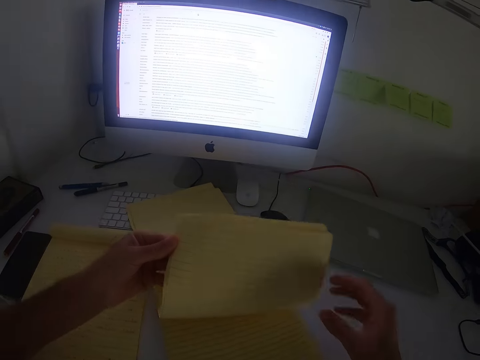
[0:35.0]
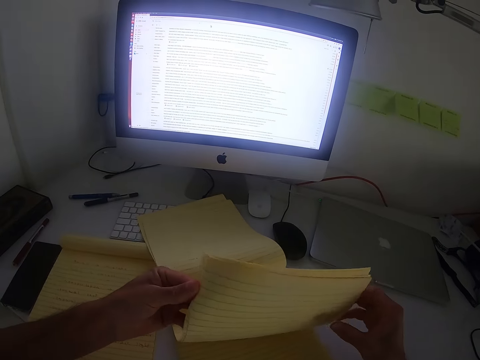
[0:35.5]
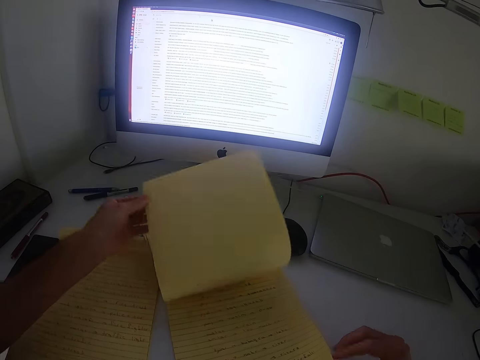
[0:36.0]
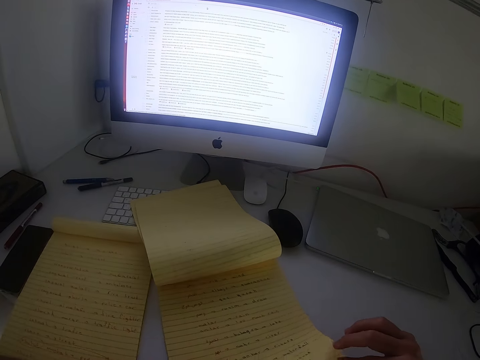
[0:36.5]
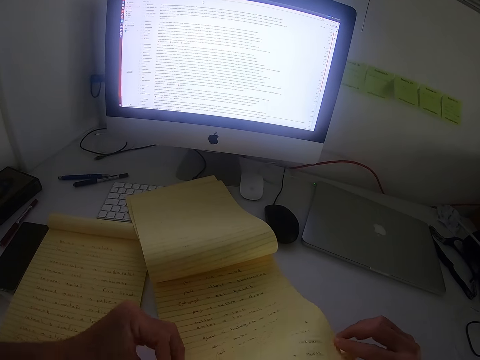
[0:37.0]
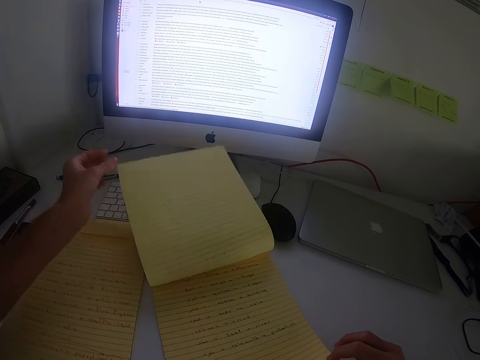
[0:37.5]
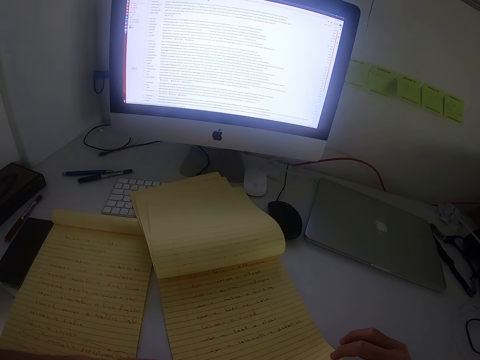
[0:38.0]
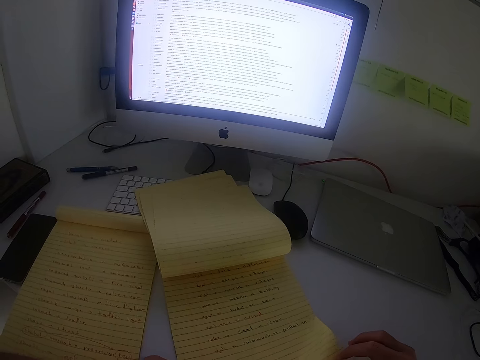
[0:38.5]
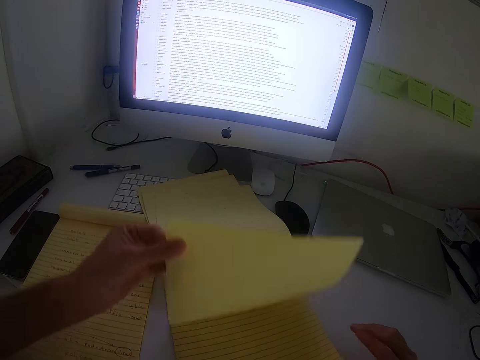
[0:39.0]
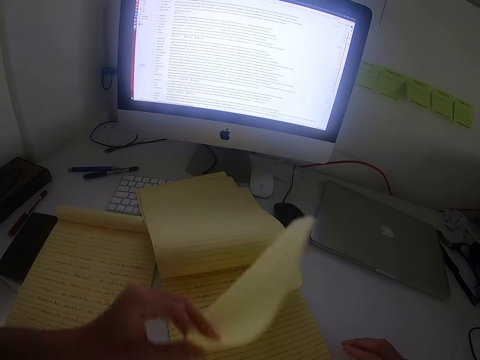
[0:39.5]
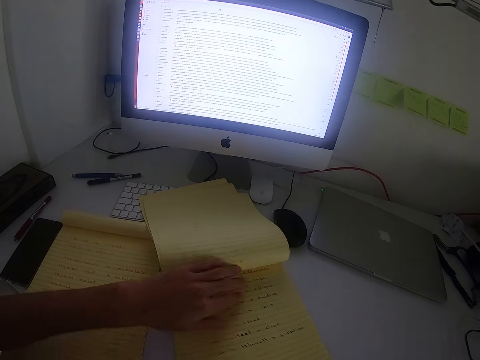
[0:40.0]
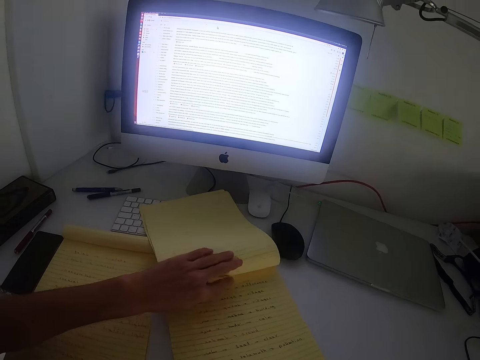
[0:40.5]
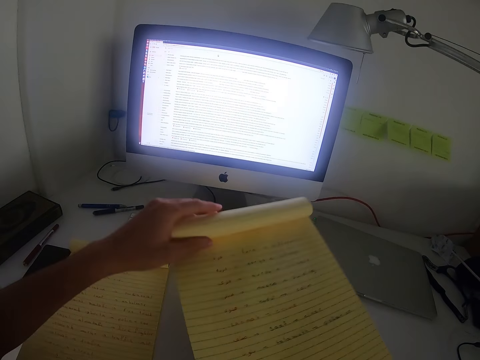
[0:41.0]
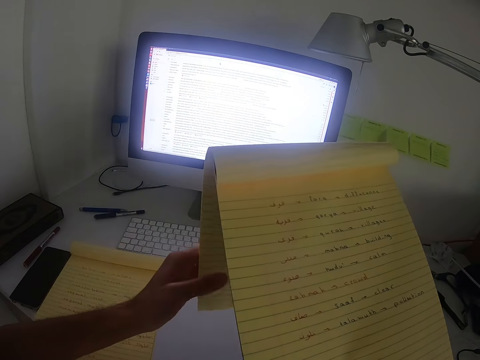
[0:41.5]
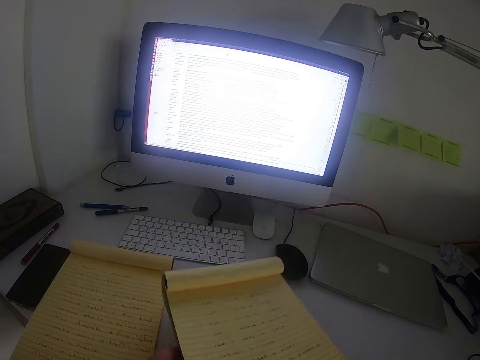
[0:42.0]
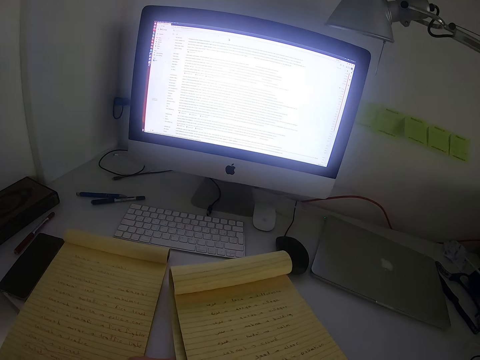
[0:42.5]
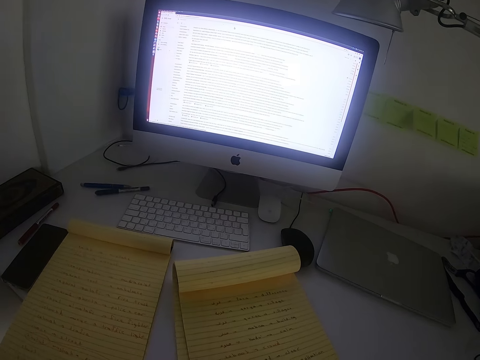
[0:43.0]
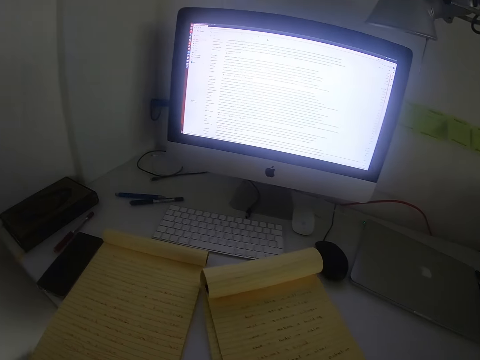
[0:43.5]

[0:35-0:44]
The camera wearer drops some sheets with his right hand. He flips the sheets in his left hand. He flips some sheets with his left hand. He raises a sheet of paper with his left hand. He drops the sheet of paper. He lifts the book off the desk. He folds a few pages over. He places the handwritten book on the table.

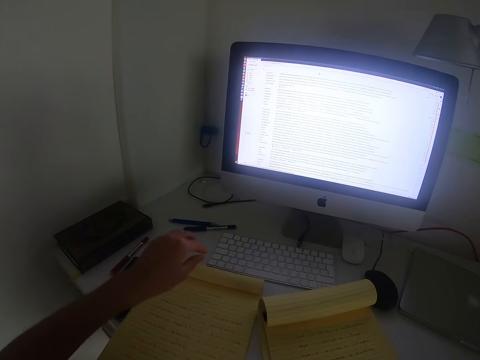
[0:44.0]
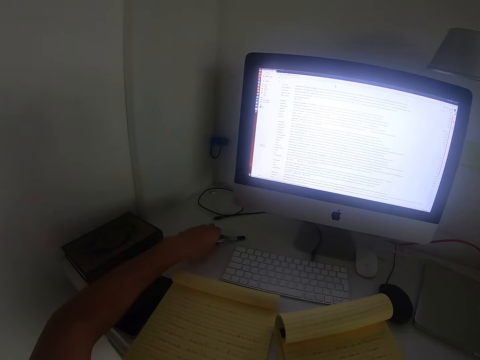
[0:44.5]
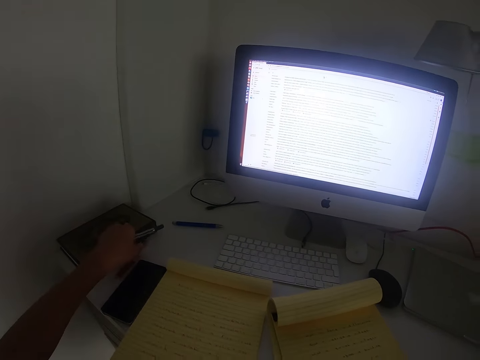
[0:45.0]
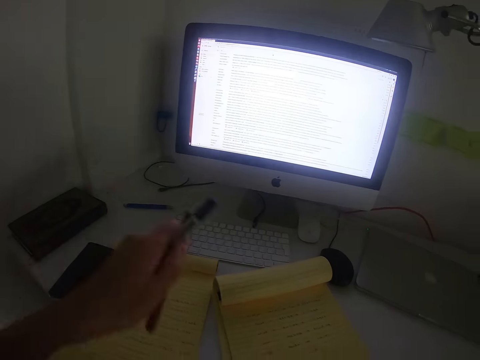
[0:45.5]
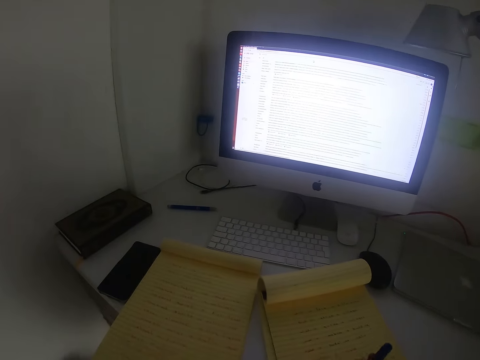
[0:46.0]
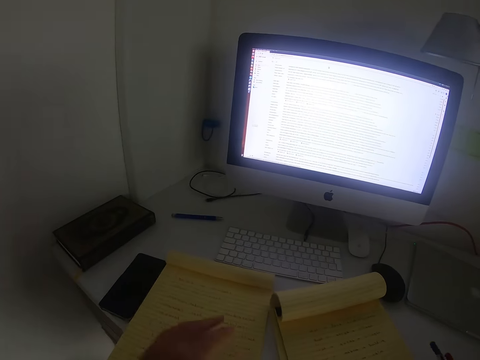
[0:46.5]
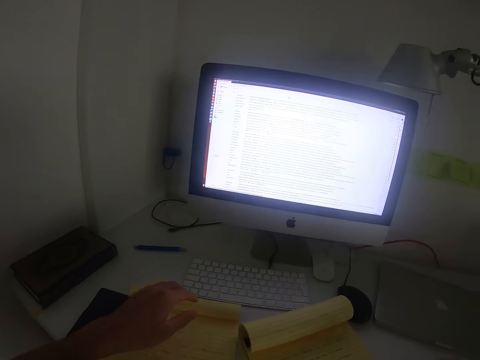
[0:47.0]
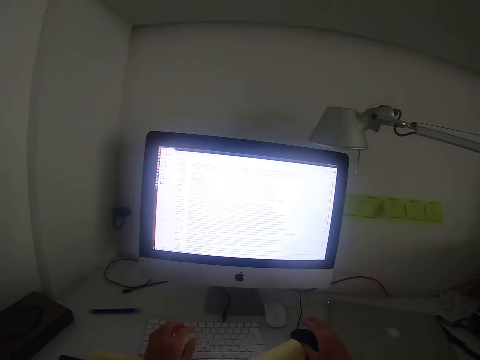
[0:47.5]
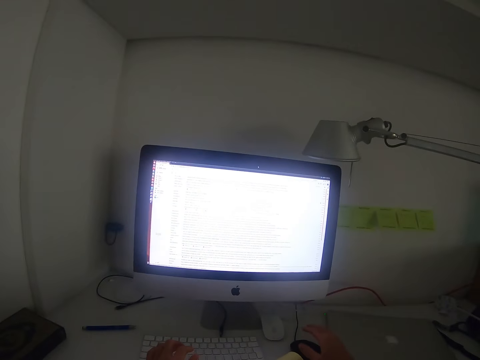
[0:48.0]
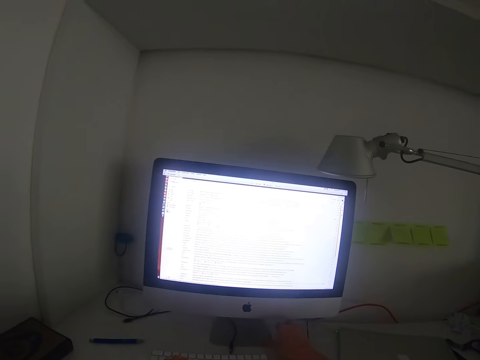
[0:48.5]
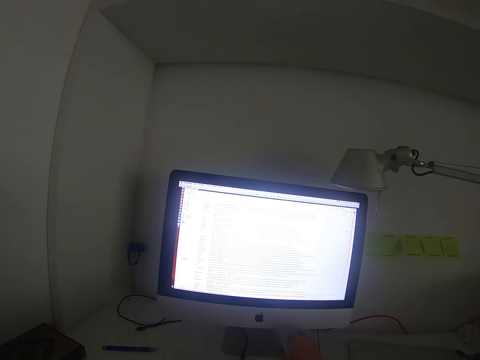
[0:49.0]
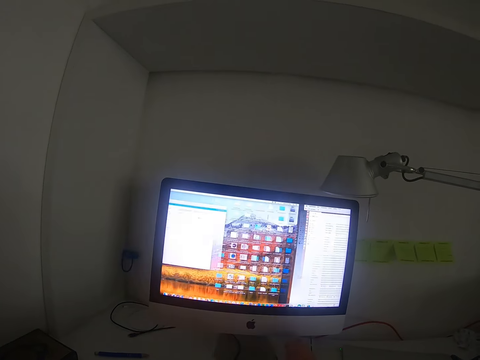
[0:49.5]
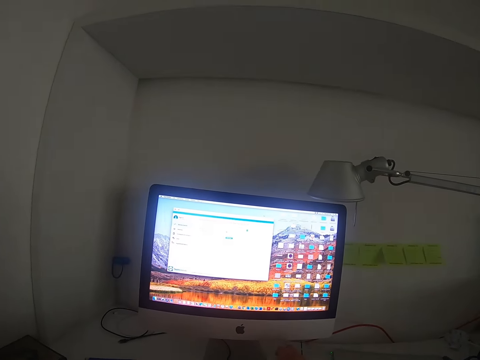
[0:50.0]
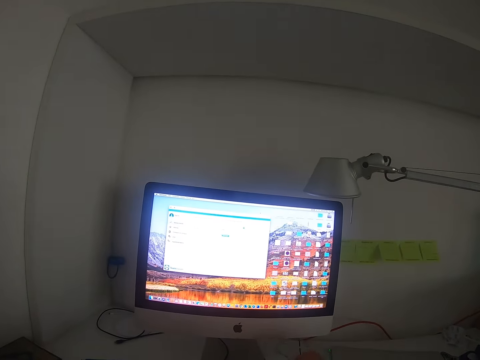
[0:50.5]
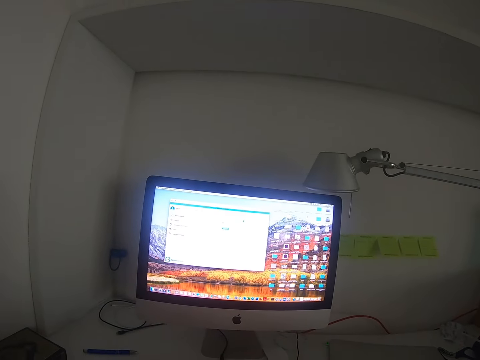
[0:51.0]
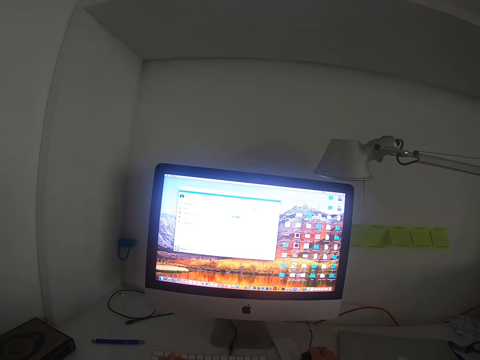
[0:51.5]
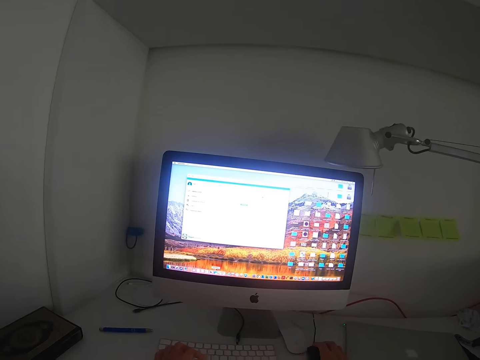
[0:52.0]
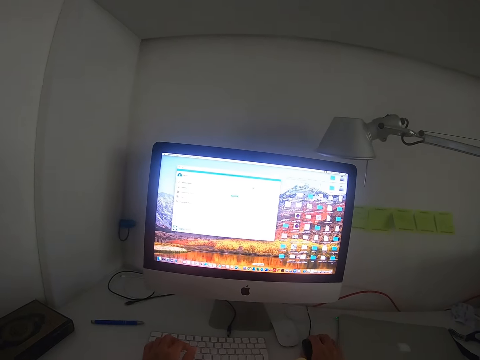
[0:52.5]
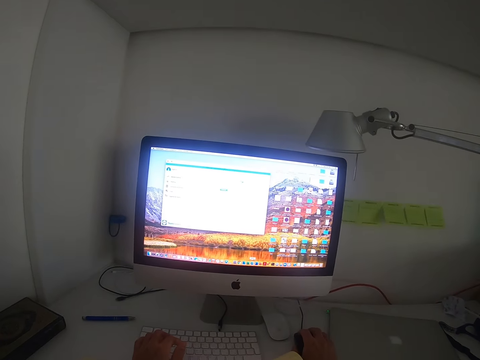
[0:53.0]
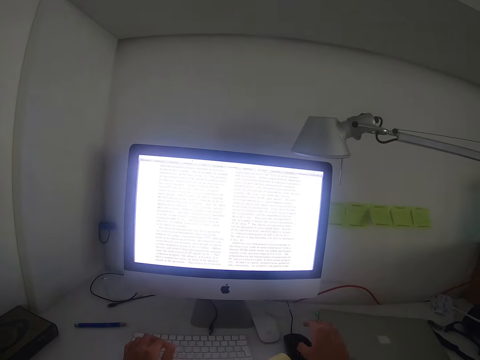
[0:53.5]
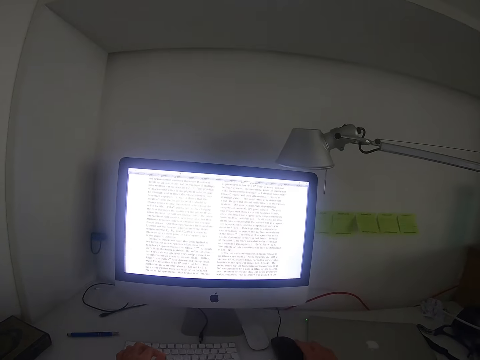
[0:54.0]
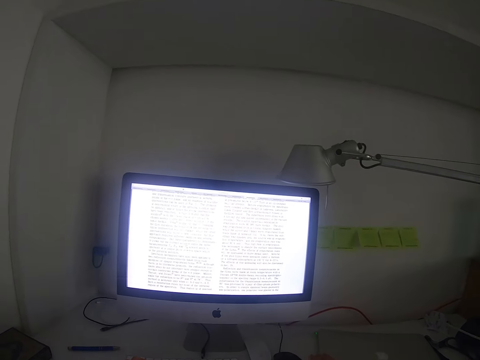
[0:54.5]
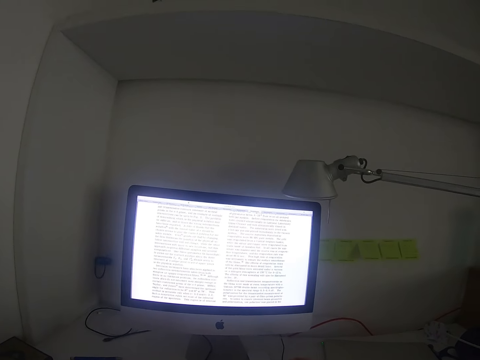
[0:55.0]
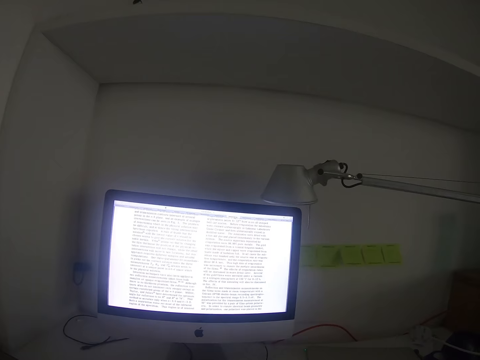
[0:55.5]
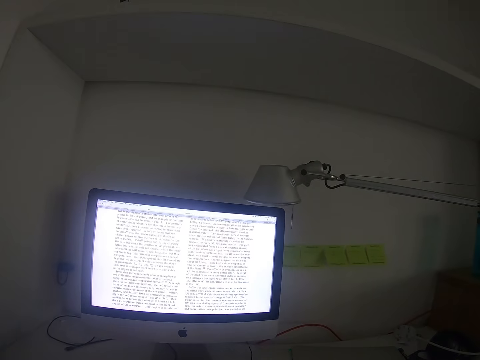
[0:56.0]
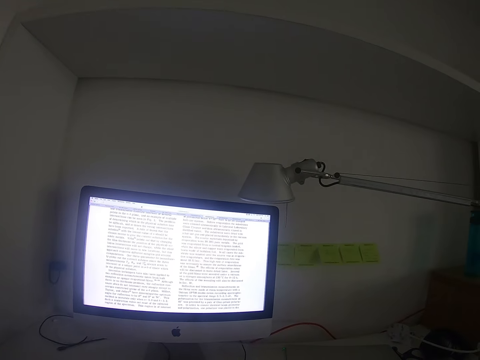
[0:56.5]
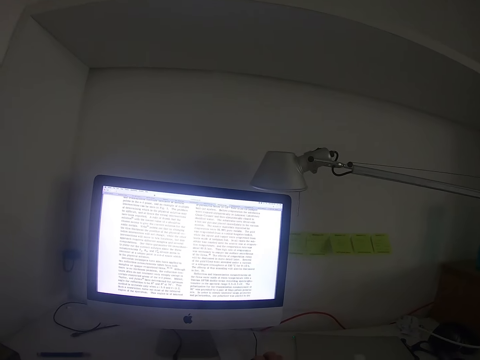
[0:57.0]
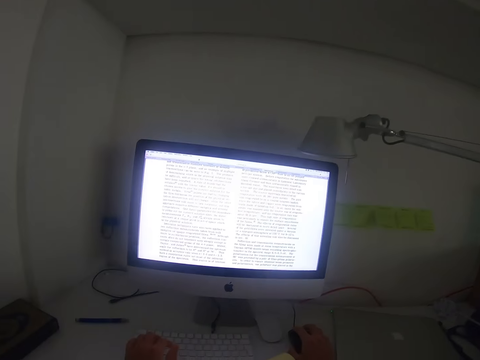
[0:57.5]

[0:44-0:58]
The camera wearer stretches out his left hand. He reaches out for a pen. He grabs 2 pens, by the keyboard and by the book. He places the 2 pens on the right side of the table. He stretches out both his hands towards the keyboard and mouse. He reaches out for the mouse. He operates the keyboard. He lifts his right hand. He reaches out to the wireless mouse. He stares at the computer monitor. He moves the computer mouse. He scrolls through with the mouse.

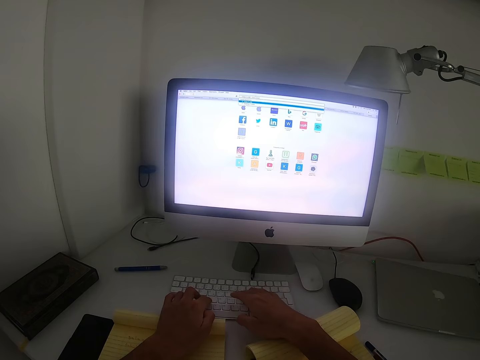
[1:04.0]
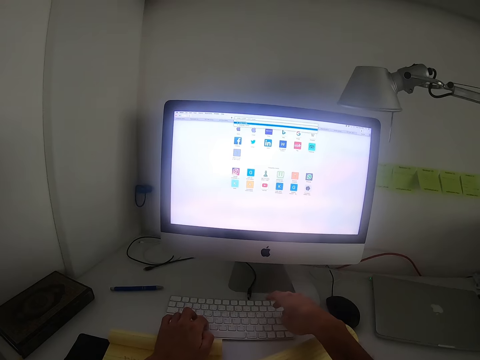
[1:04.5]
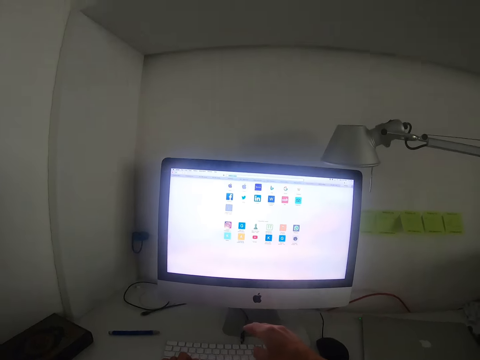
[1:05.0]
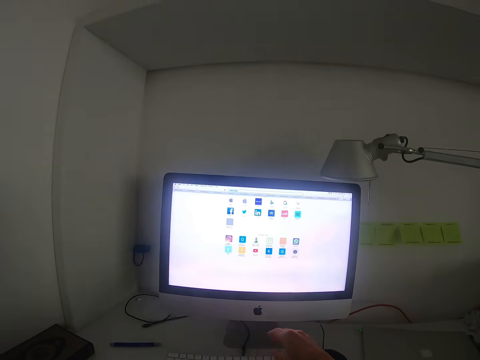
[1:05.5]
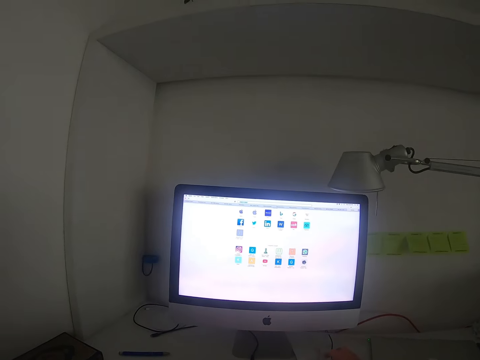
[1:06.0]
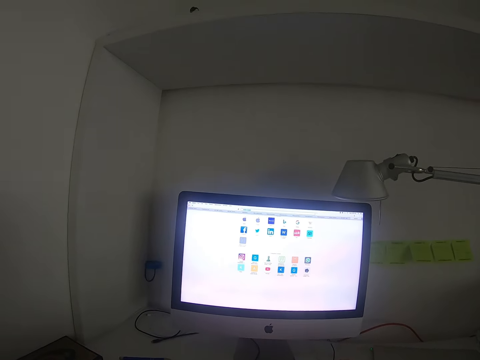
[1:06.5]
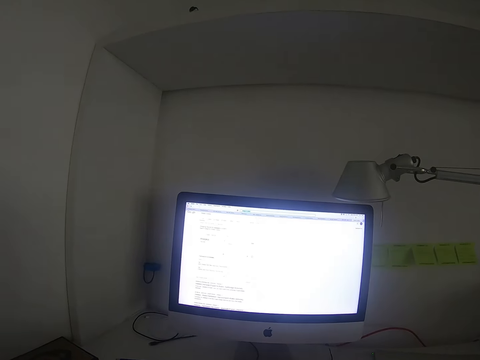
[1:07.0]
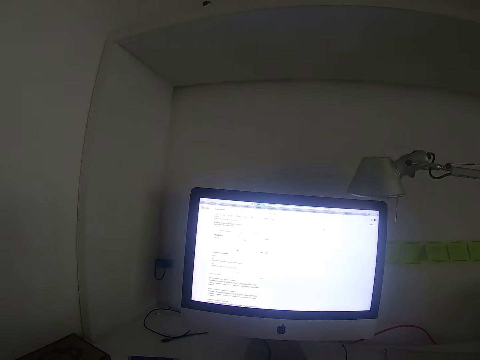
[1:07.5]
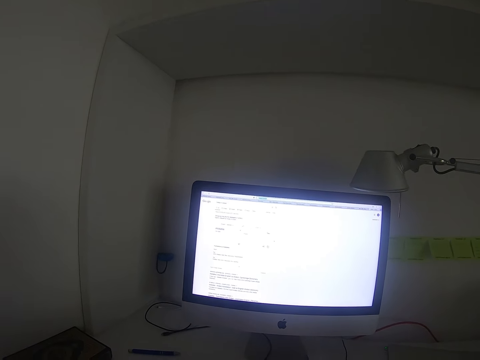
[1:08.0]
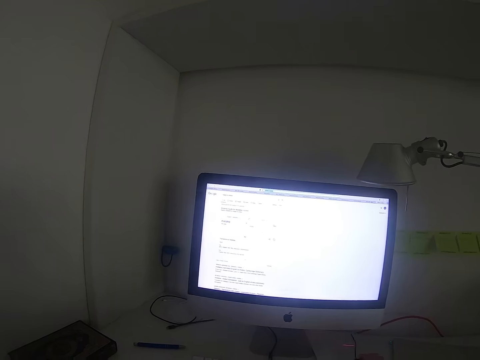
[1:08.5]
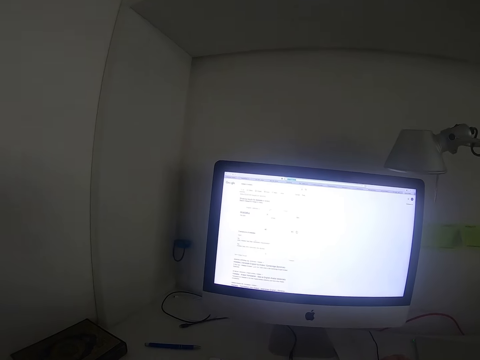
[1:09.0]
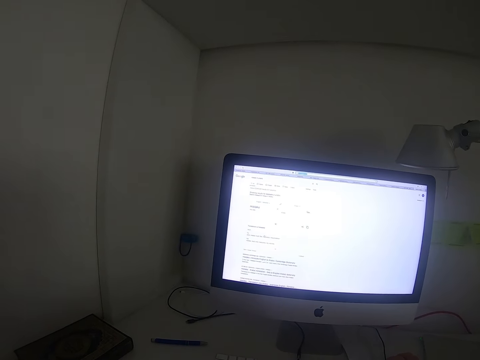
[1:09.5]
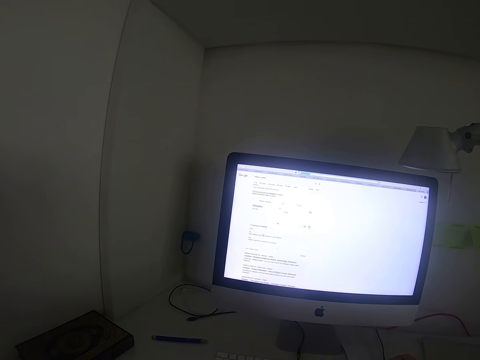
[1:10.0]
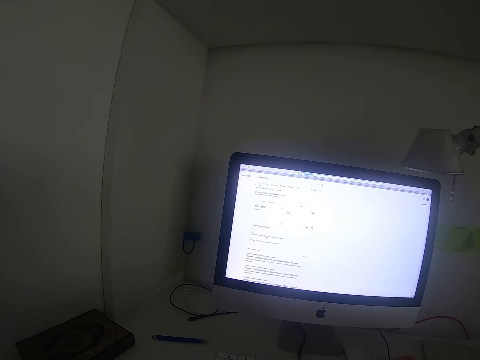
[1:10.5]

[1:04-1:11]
The camera wearer lifts the right hand up and places the hand on the mouse. They stare at the computer monitor.
